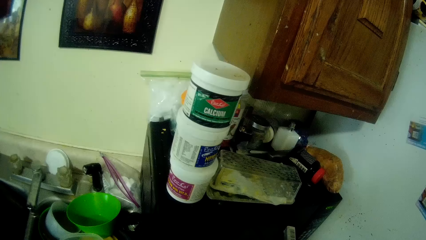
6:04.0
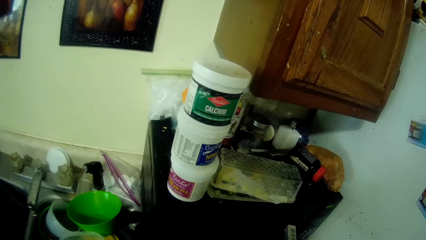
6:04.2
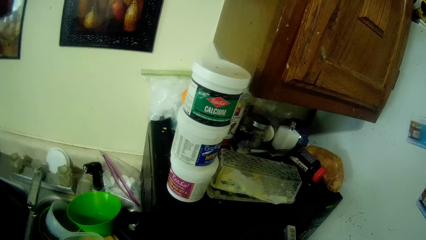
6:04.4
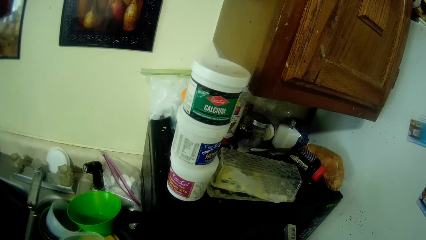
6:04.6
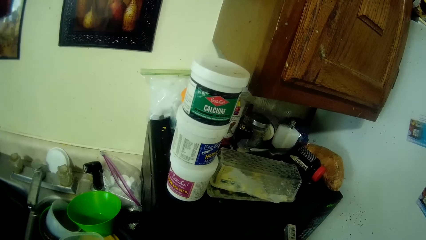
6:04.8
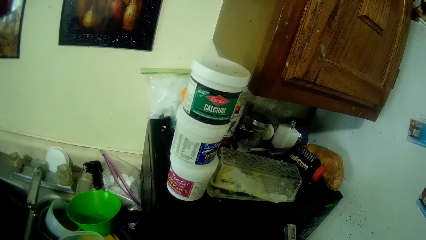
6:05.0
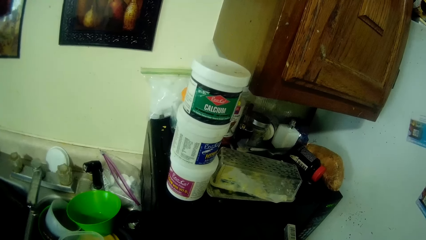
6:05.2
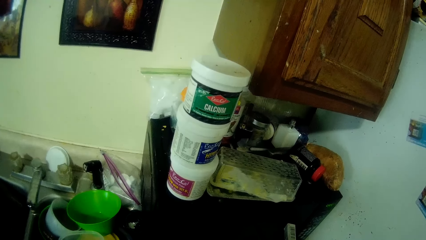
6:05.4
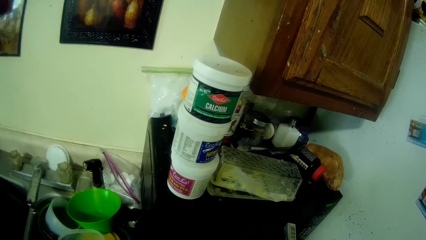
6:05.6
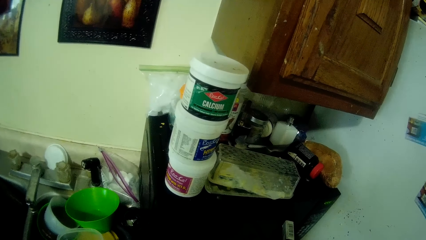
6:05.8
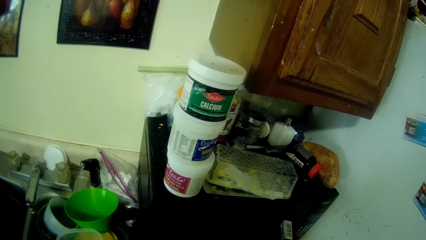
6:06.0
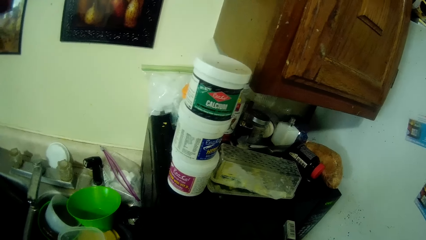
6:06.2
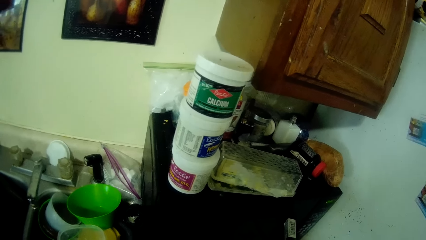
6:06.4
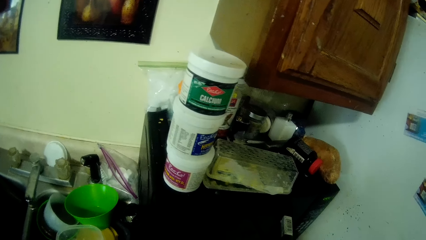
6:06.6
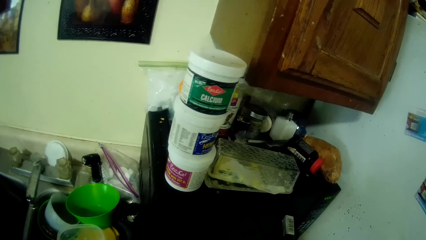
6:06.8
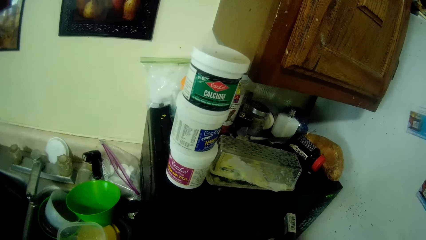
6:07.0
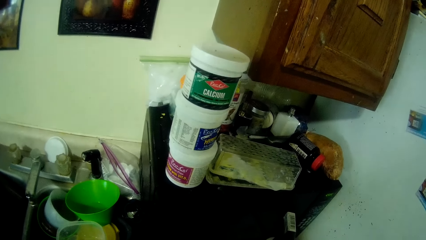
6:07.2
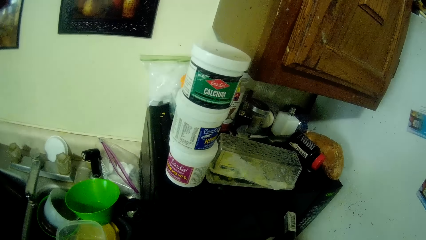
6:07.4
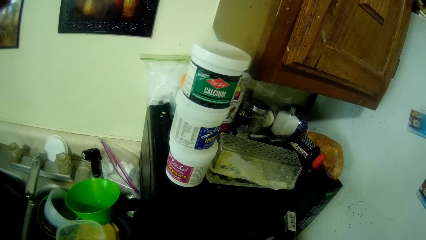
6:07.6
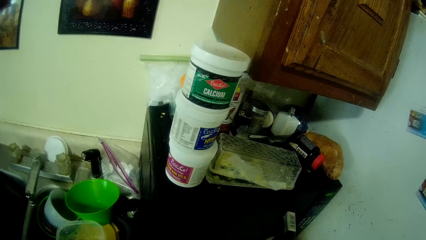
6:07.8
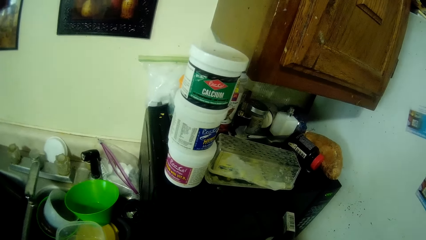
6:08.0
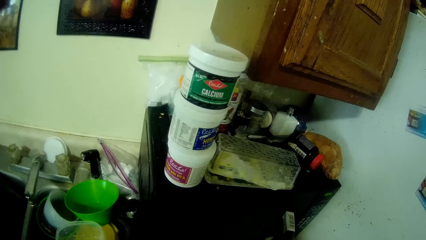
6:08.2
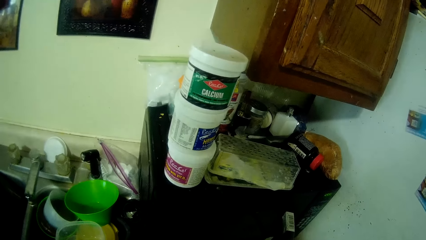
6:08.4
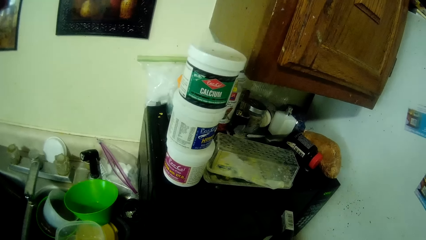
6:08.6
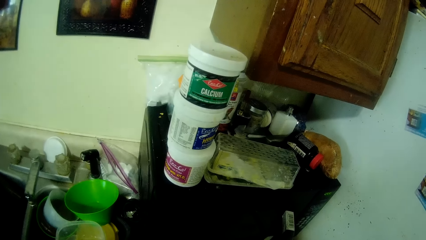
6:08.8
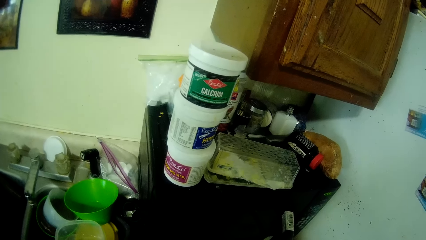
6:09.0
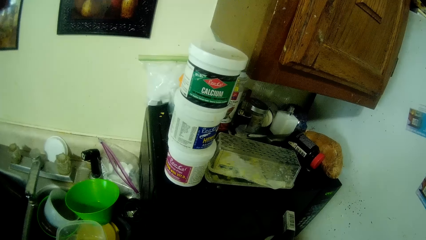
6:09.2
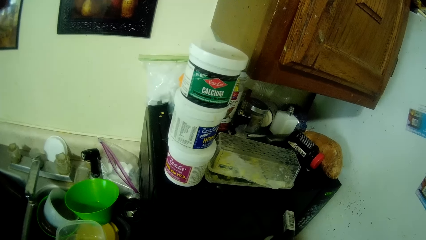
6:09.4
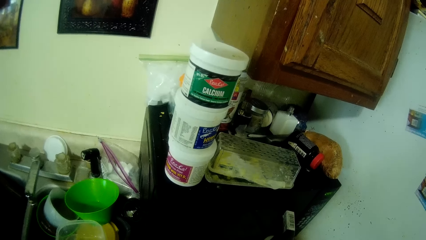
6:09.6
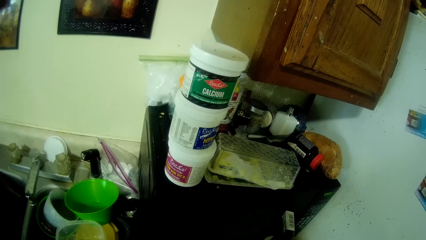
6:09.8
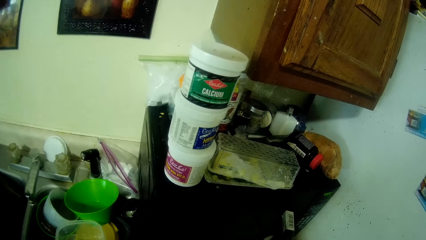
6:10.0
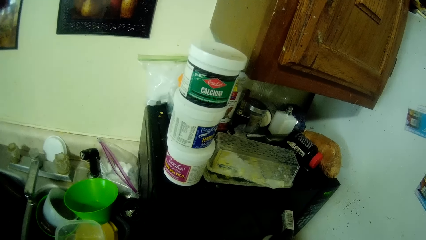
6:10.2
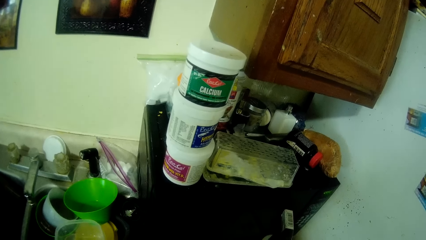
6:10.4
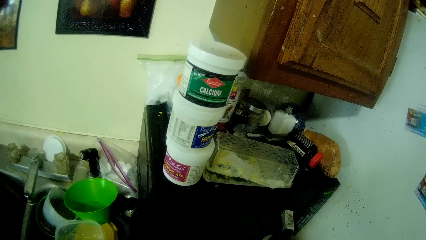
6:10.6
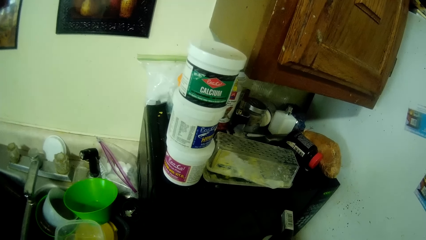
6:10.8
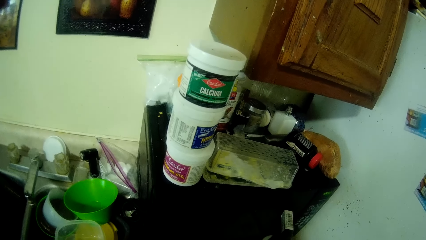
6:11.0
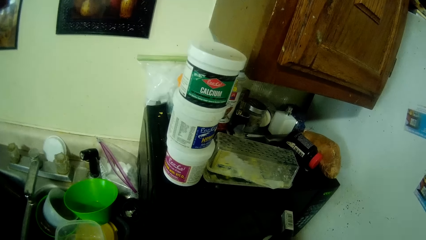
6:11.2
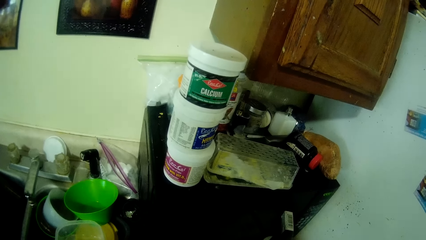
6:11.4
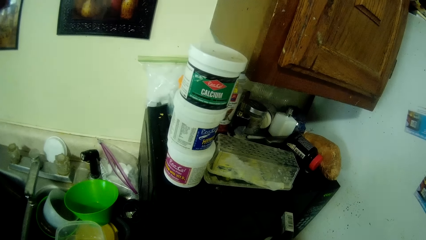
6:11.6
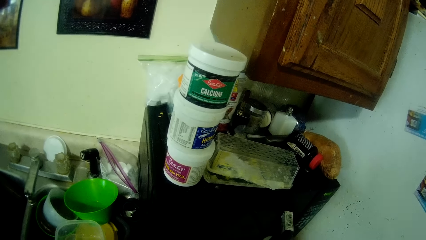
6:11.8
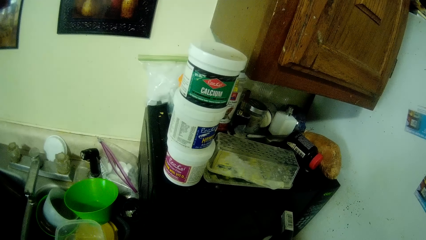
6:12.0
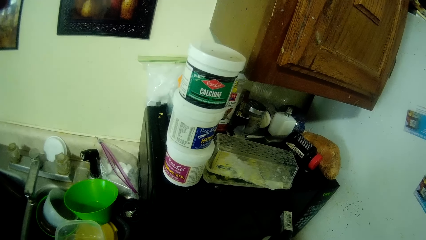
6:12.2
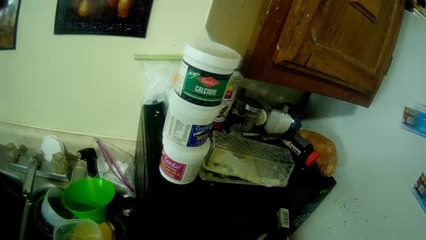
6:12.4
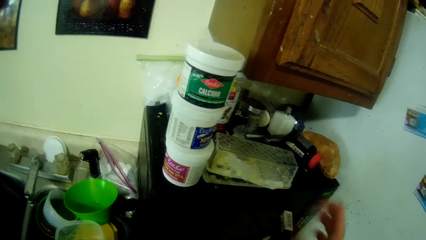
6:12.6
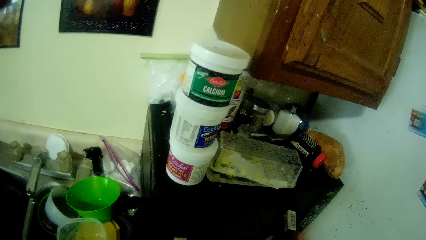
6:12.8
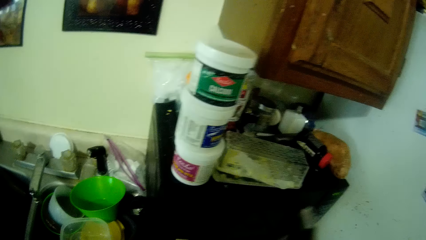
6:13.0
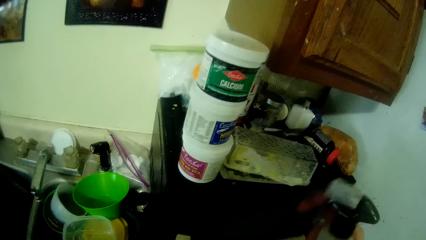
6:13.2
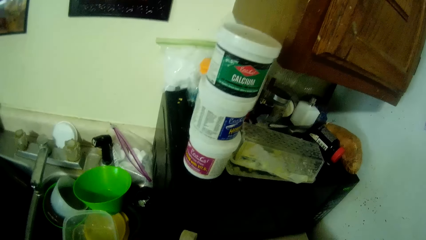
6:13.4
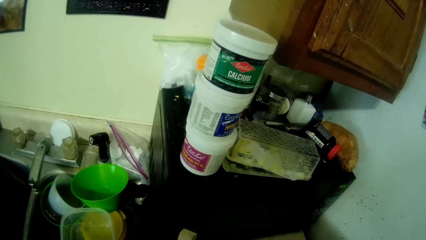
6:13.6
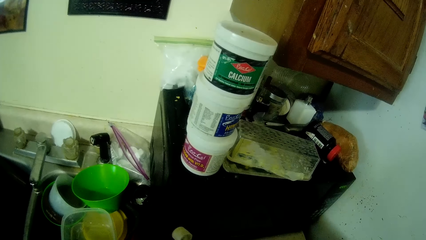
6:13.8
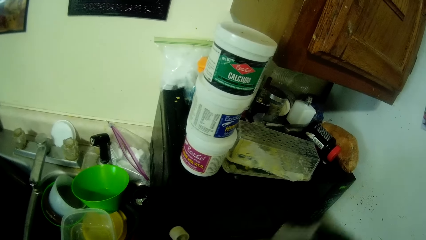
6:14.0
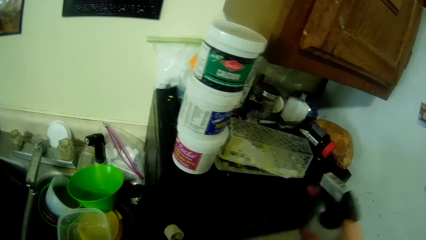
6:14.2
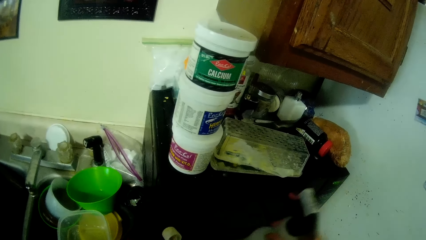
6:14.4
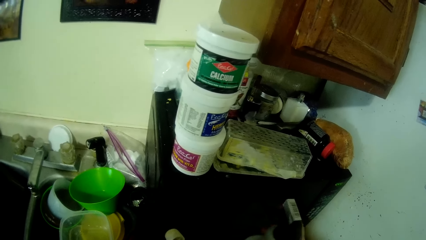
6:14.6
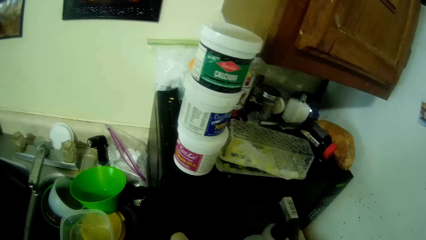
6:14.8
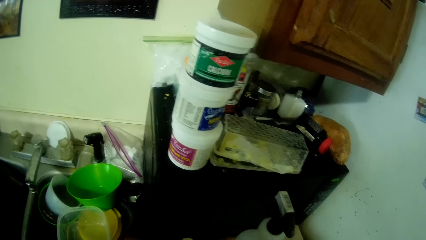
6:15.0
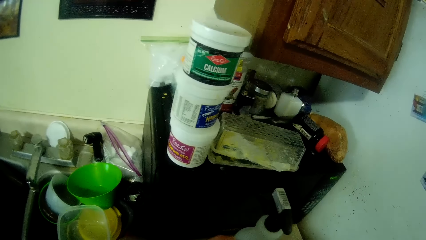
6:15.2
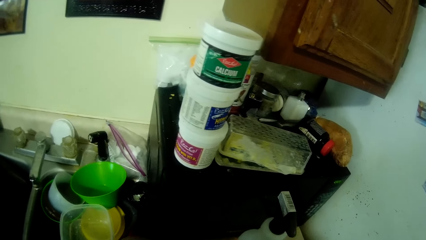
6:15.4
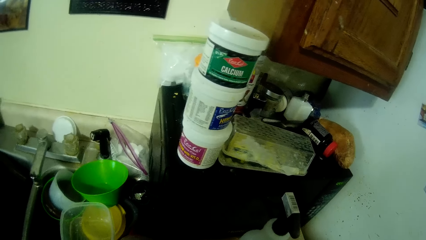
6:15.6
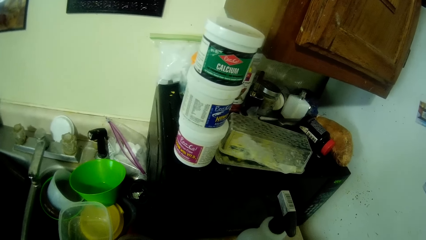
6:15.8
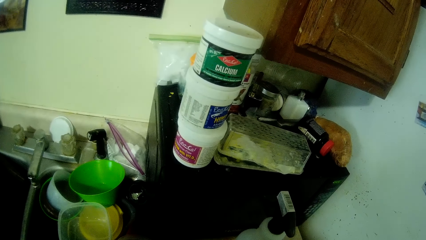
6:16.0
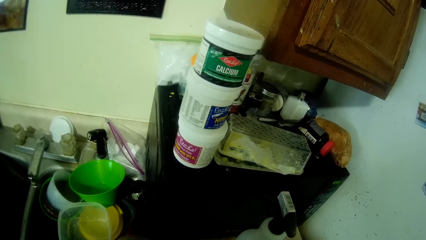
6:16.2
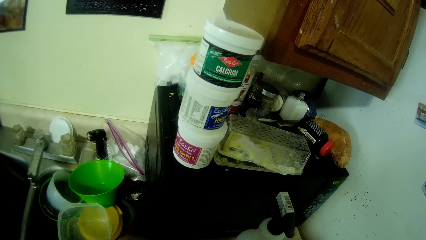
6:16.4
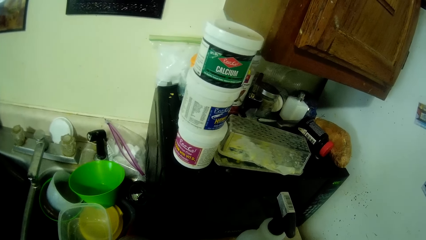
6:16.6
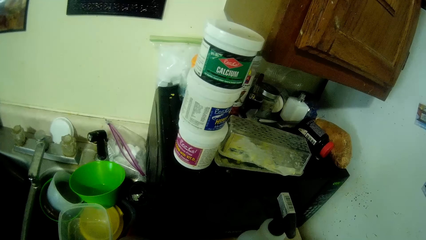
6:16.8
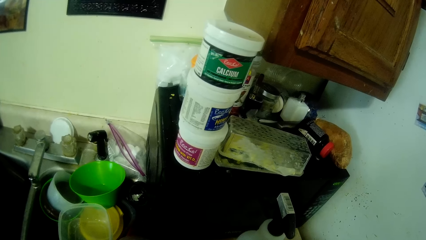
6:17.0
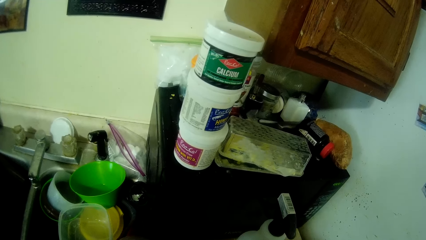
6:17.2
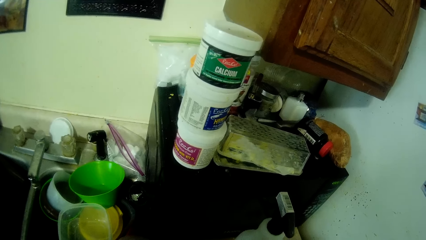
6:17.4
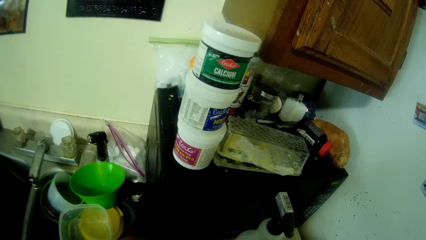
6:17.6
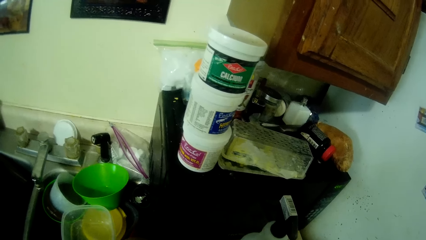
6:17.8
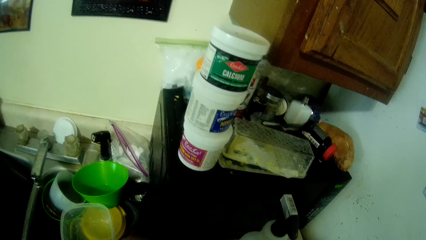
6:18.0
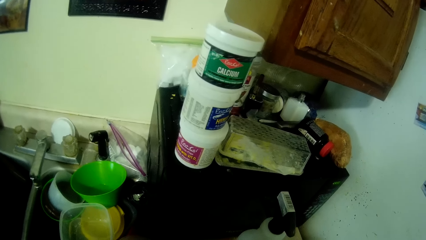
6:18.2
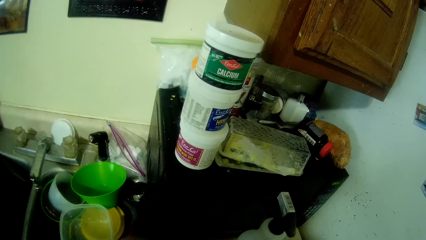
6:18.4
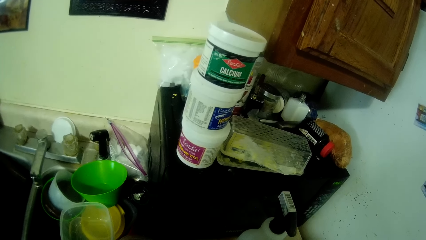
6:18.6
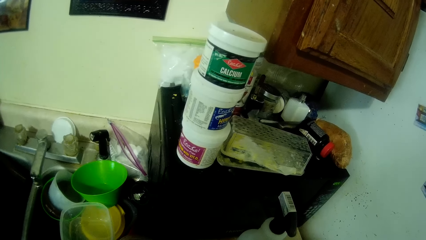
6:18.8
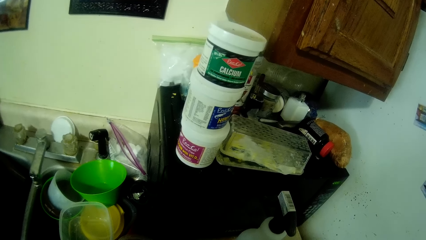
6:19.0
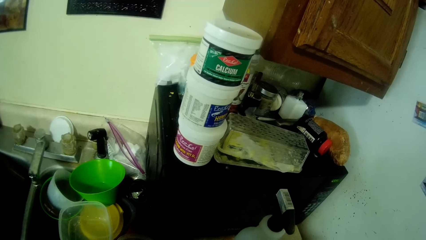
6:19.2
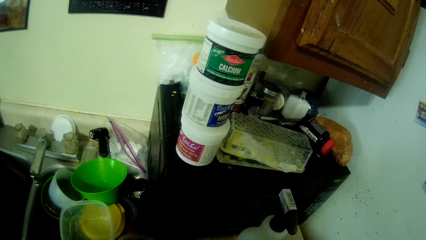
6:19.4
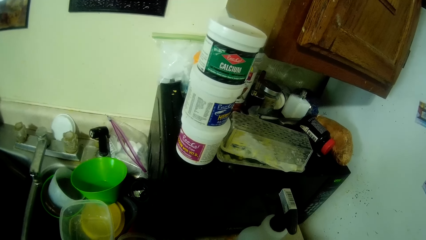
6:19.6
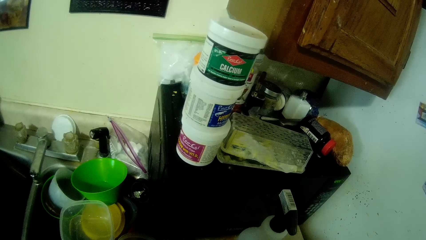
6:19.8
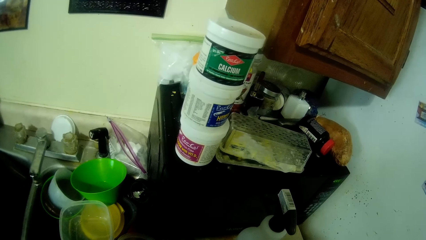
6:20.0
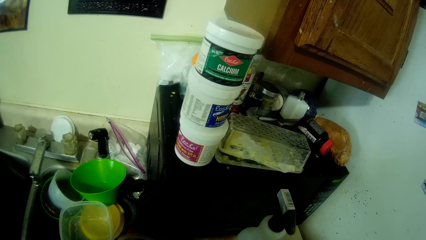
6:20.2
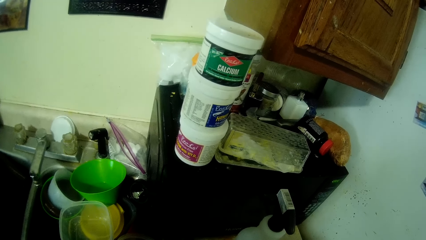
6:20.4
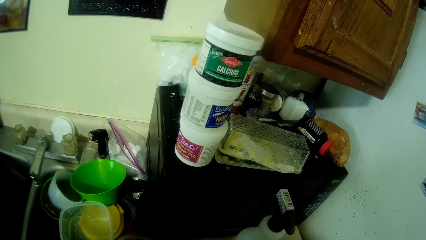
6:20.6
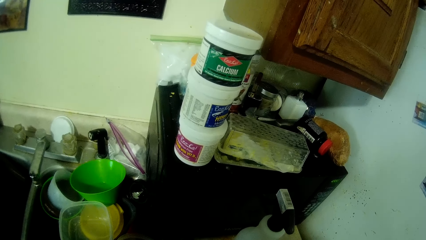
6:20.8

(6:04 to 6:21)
The camera wearer picks up the spray bottle on the kitchen cabinet with his right hand. They spray into the bottle in his left hand with the spray bottle in his right hand. They place the spray bottle on the kitchen cabinet with his right hand. They close the bottle in her left hand with her right hand.
